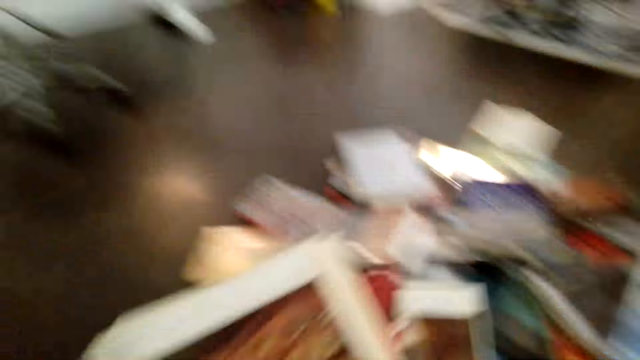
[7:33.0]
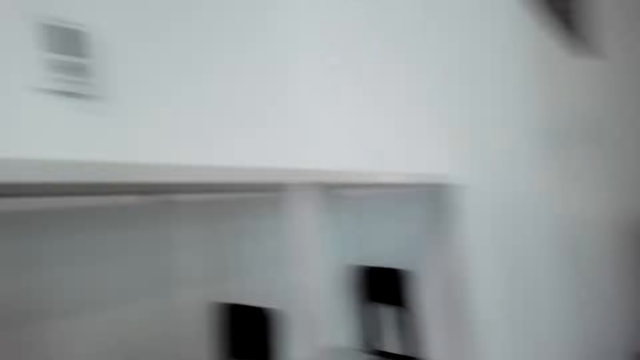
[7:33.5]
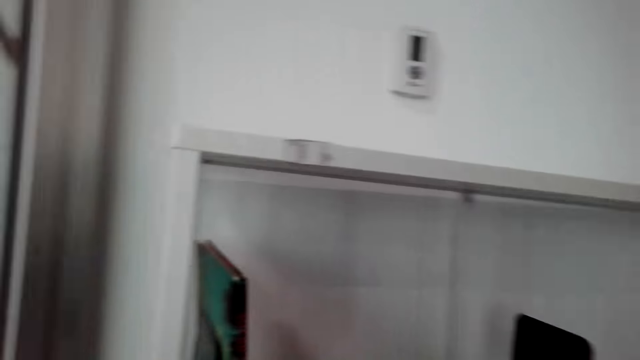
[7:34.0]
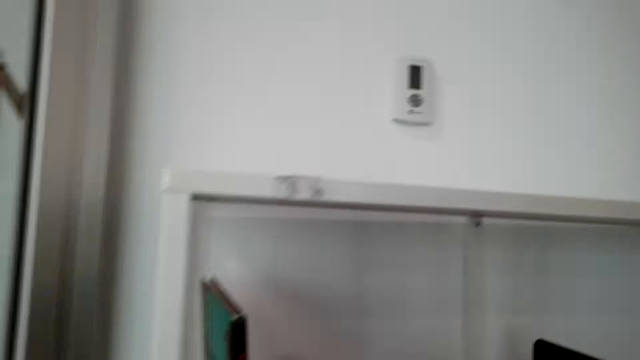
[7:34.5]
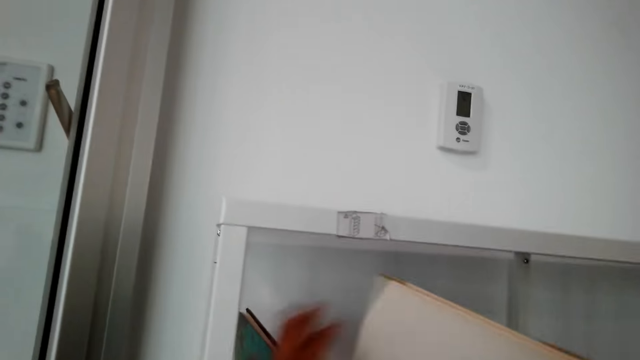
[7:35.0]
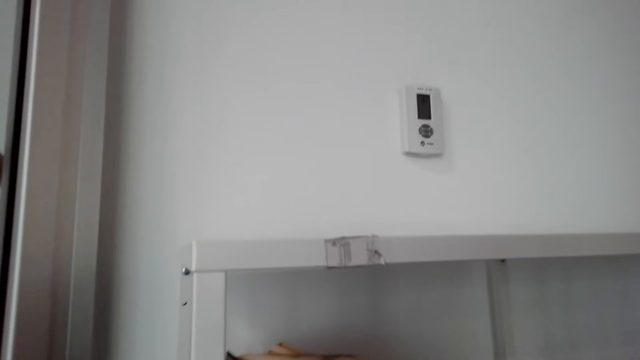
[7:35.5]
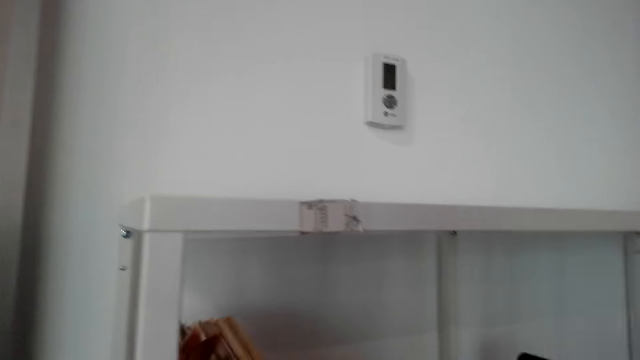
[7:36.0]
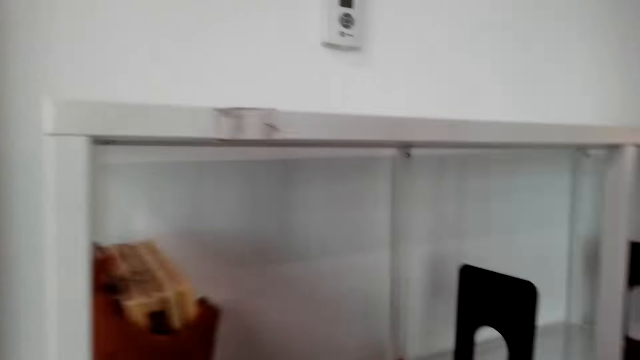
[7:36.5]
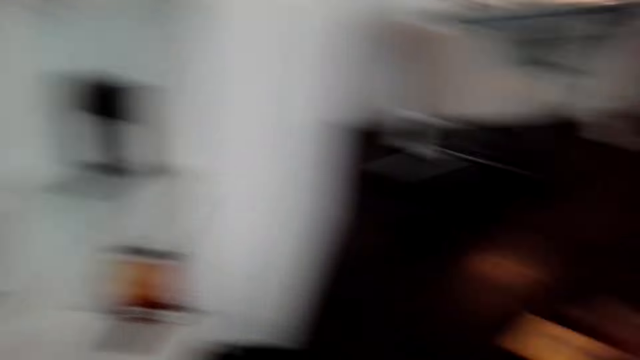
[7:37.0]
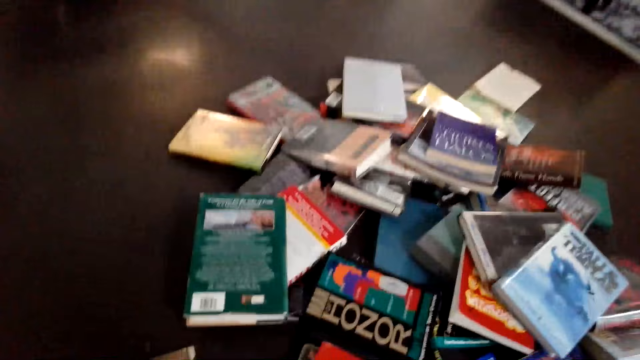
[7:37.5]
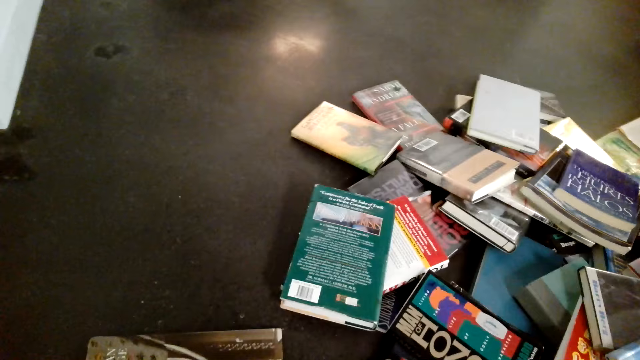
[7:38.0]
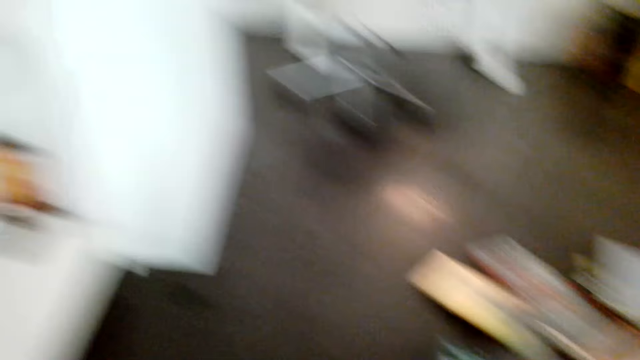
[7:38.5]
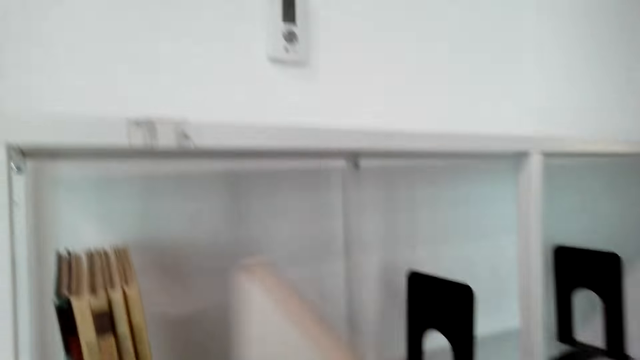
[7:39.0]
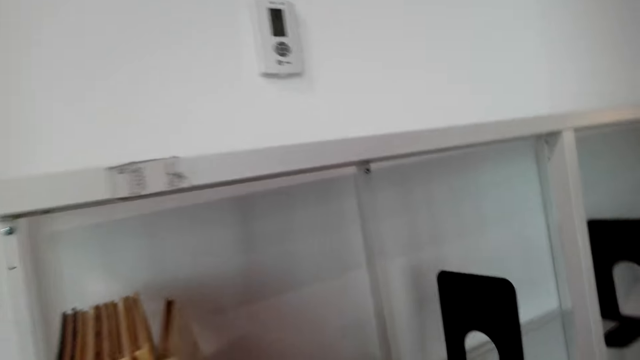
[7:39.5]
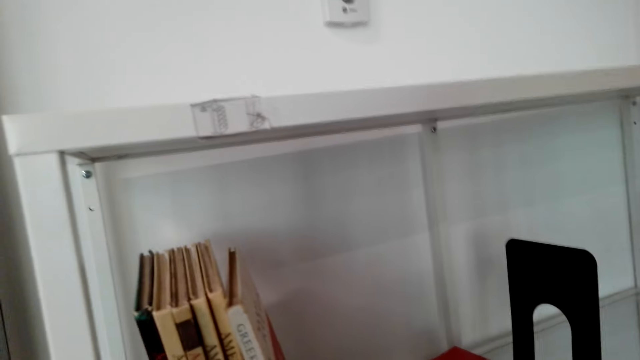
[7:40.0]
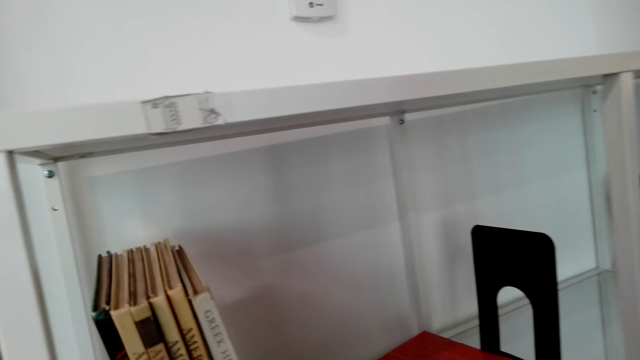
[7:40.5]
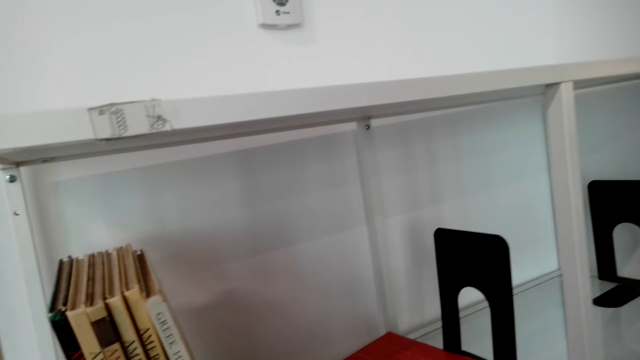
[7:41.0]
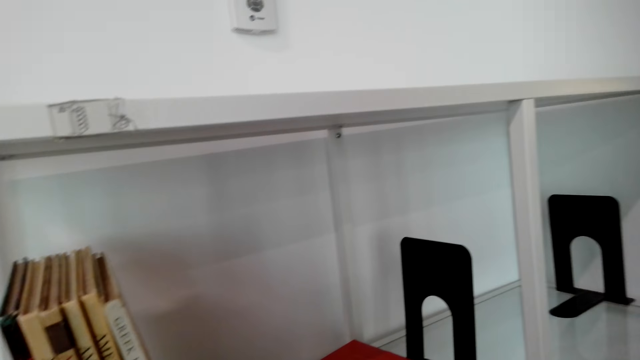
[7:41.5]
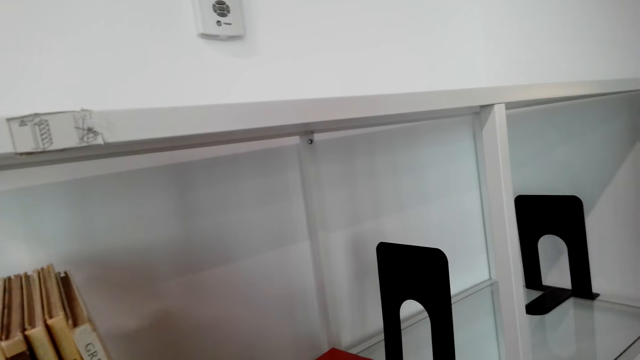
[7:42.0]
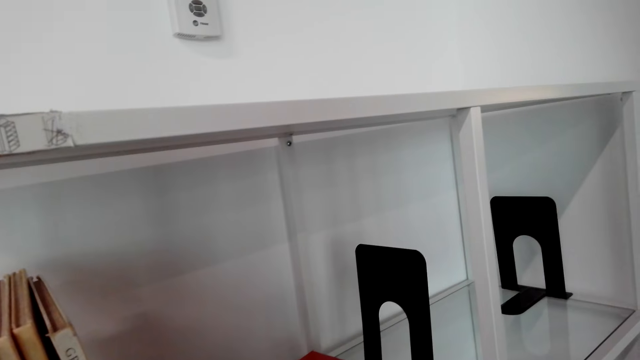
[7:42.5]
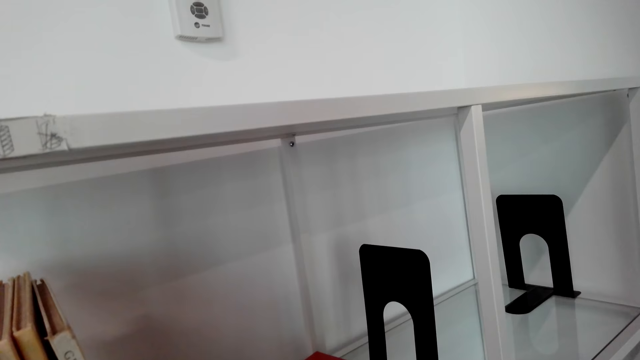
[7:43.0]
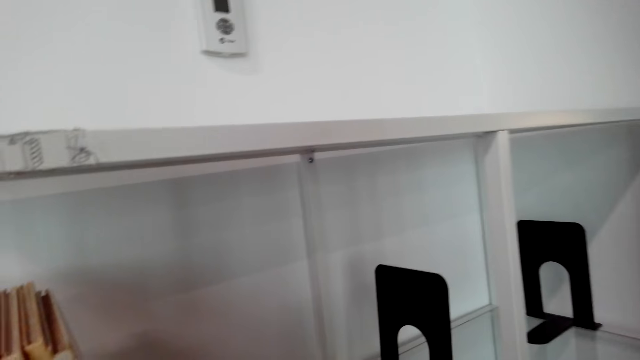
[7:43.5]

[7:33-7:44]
The camera wearer arranges books in the shelf. They pick books from the floor. They turn around. They put a book on the shelf and arrange books in the shelf.

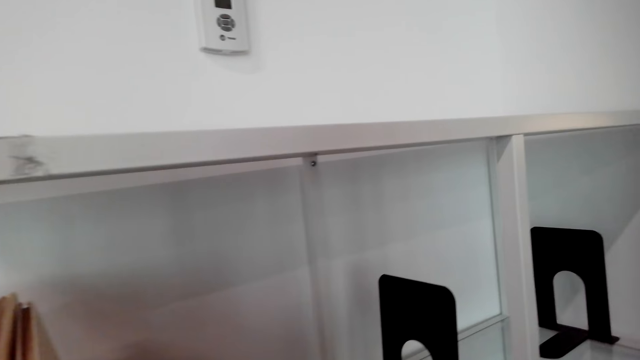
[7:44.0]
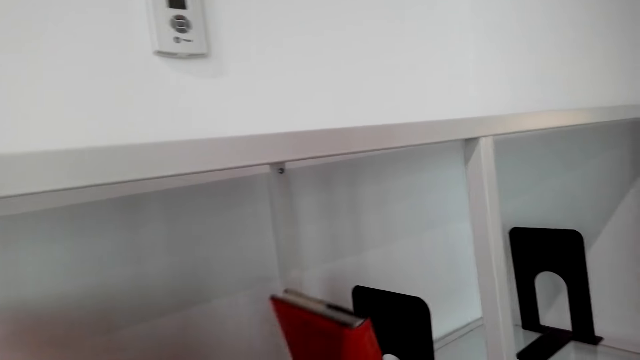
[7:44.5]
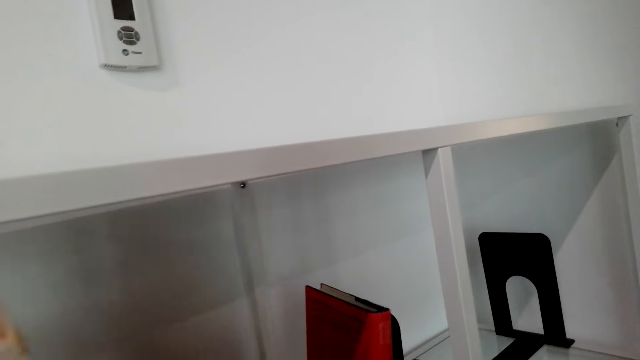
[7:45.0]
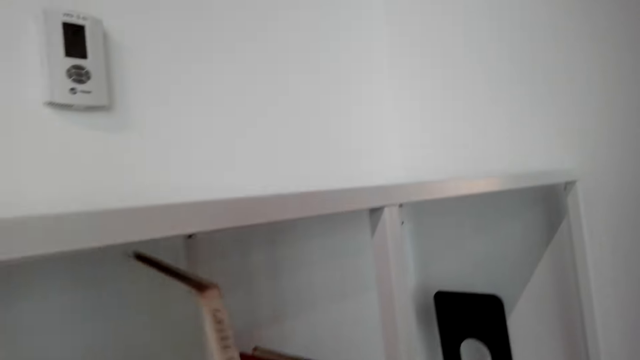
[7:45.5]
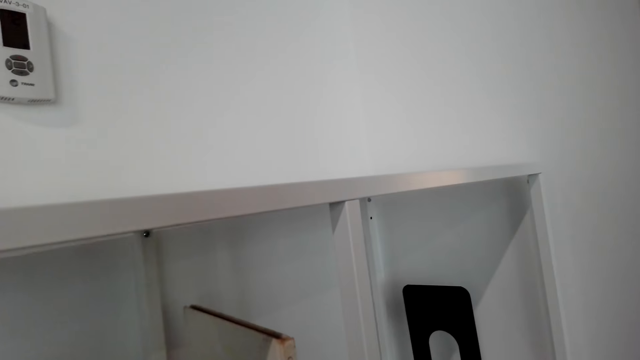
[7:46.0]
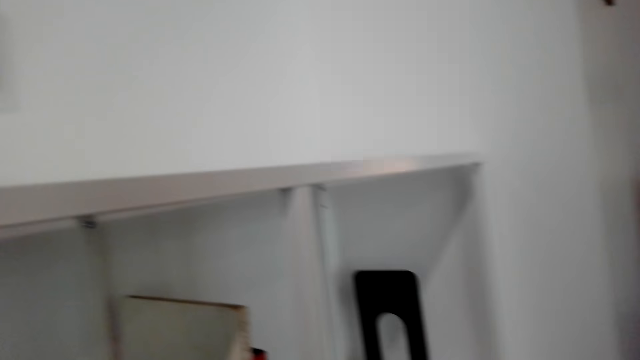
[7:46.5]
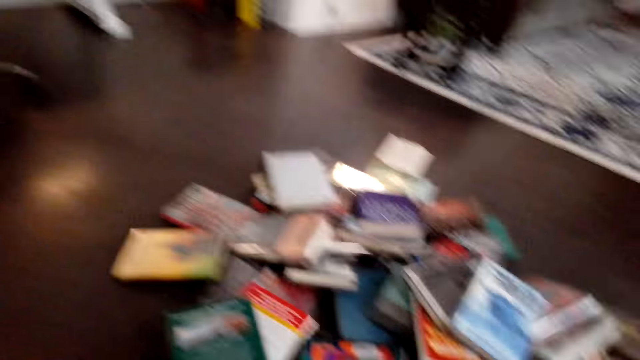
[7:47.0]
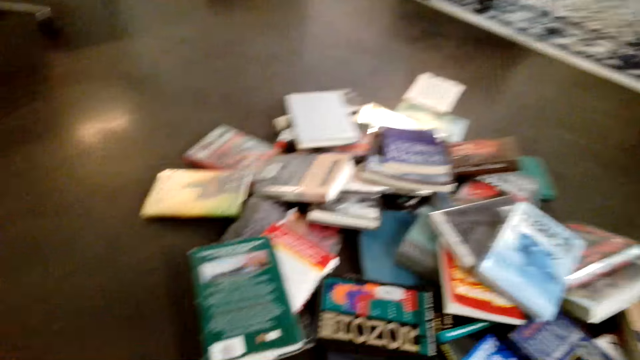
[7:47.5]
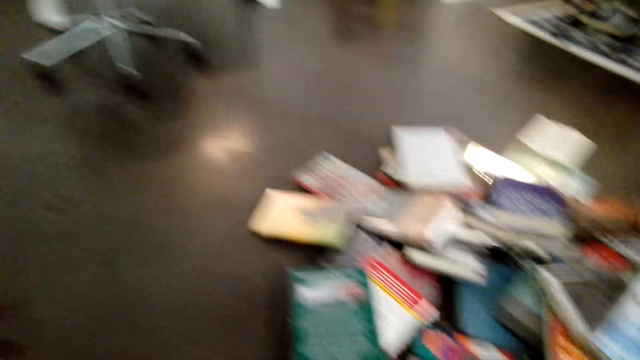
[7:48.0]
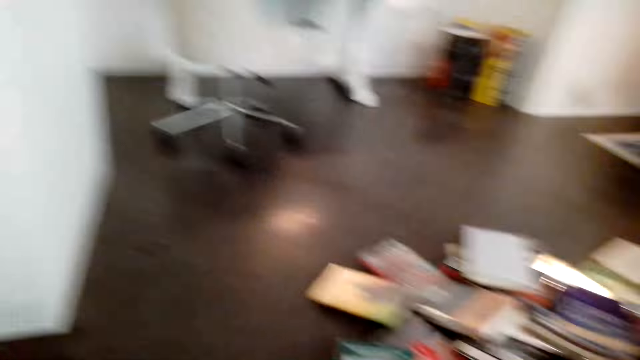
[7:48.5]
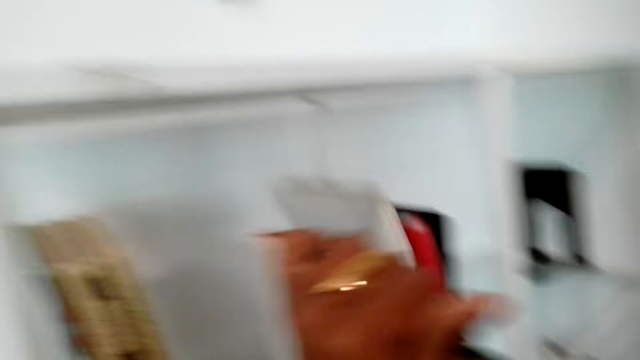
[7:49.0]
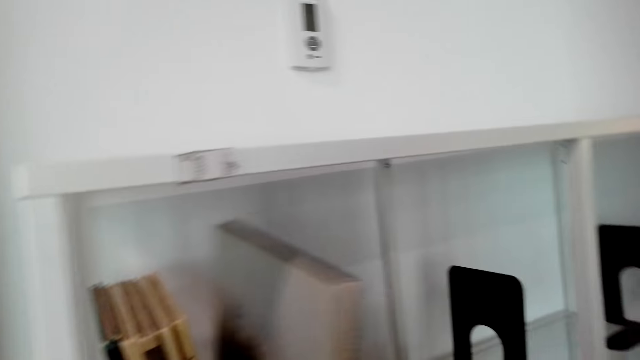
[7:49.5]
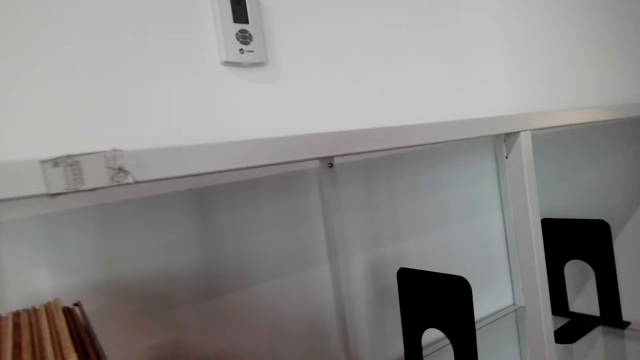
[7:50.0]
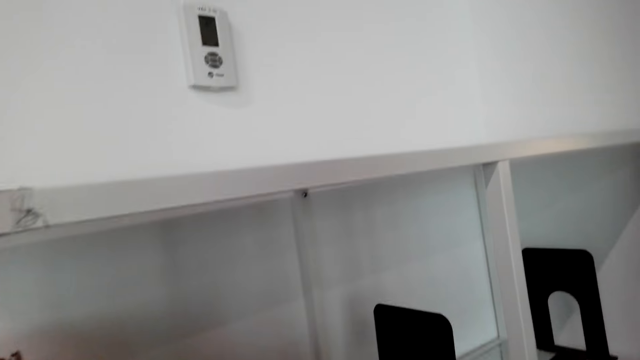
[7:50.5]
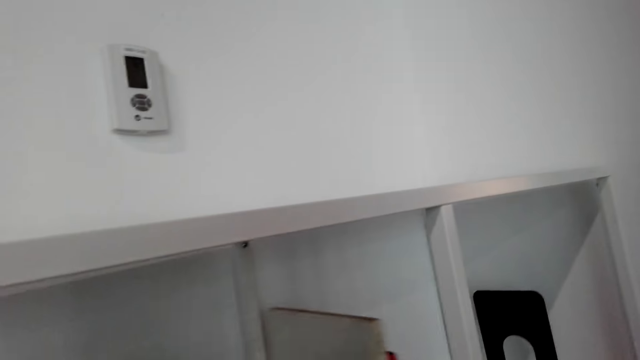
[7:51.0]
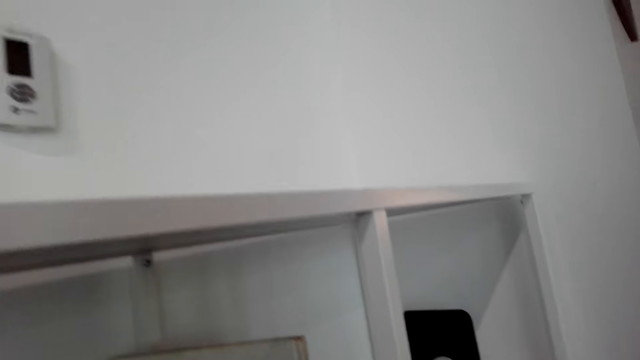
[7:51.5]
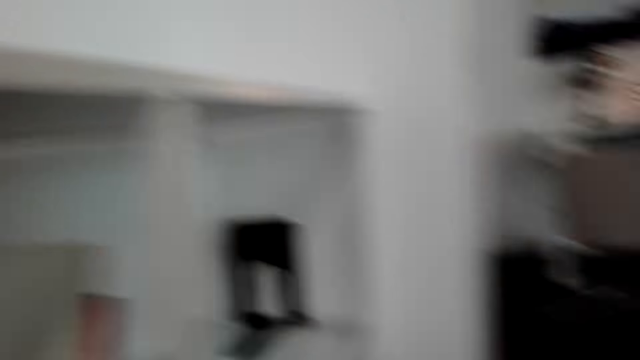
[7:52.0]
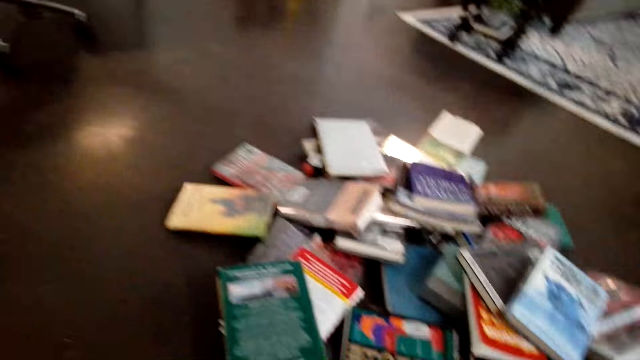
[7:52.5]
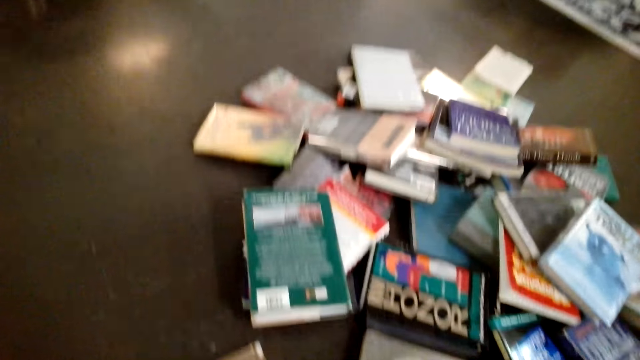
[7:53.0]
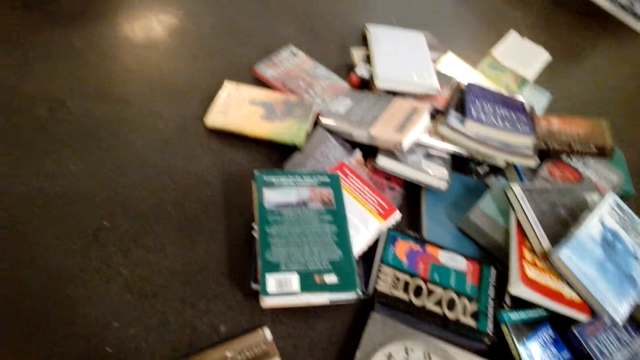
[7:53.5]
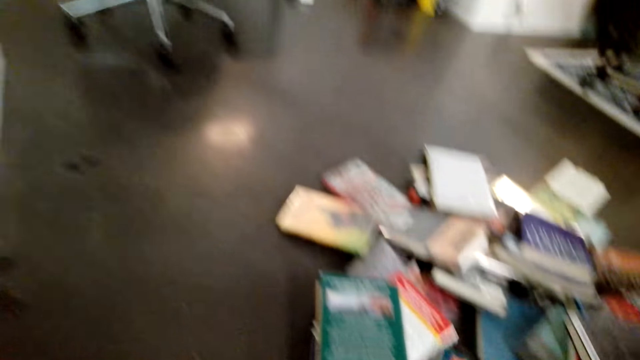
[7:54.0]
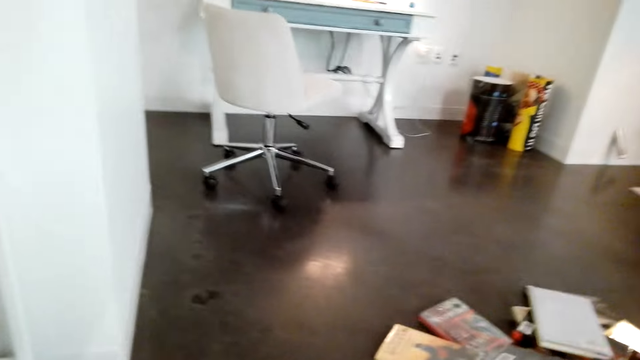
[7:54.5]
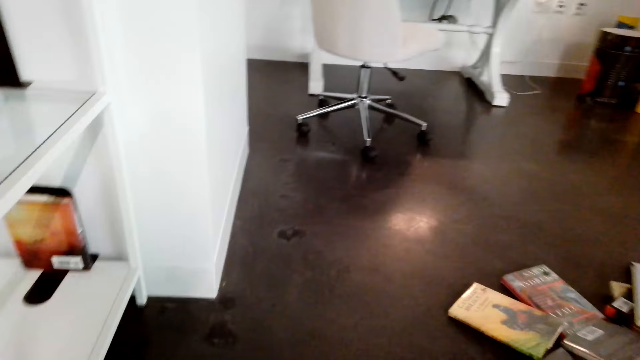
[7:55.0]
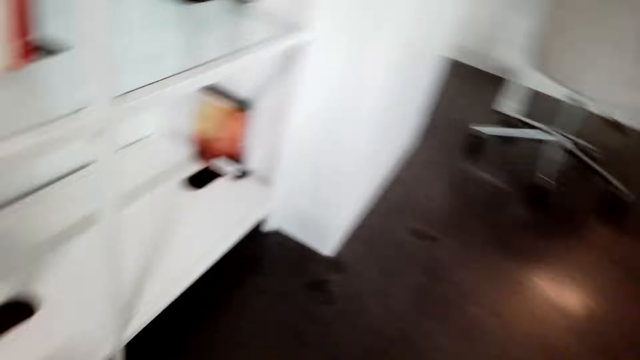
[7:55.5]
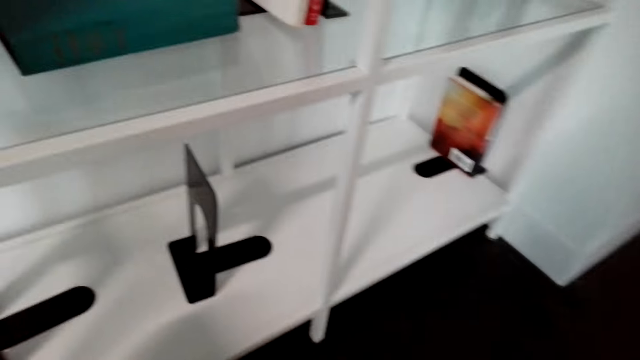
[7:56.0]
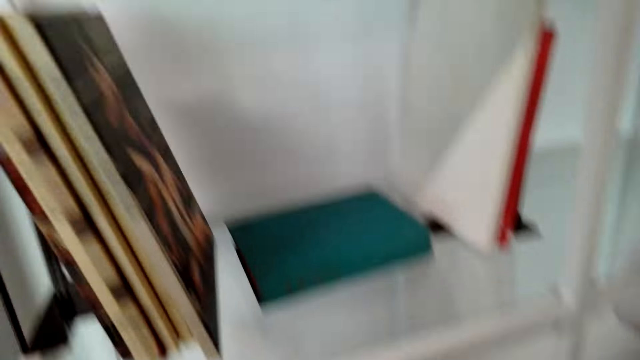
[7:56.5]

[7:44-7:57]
The camera wearer arranges books on the shelf. They pick books from the floor. They look around. They arrange books on the shelf. They pick books from the floor.
